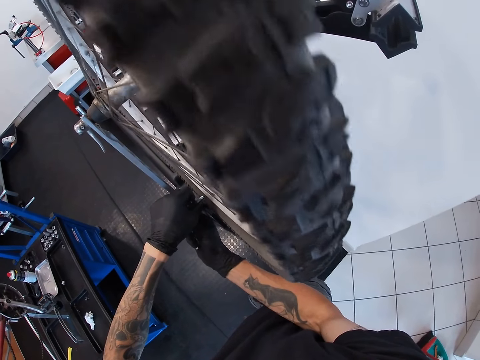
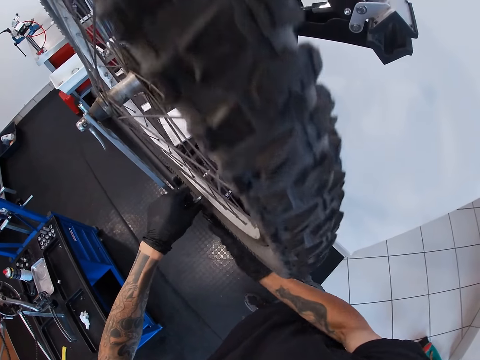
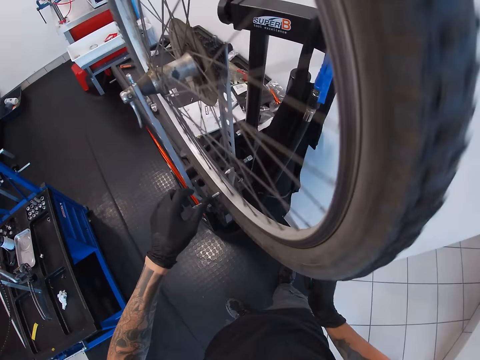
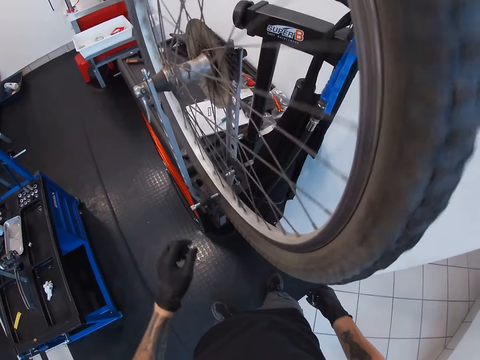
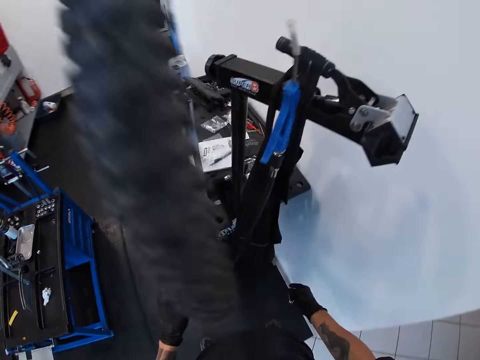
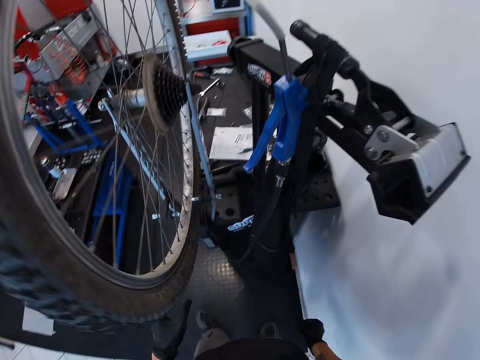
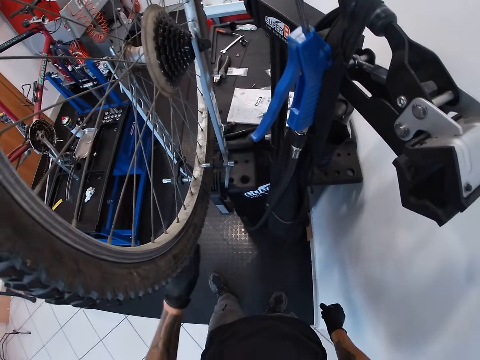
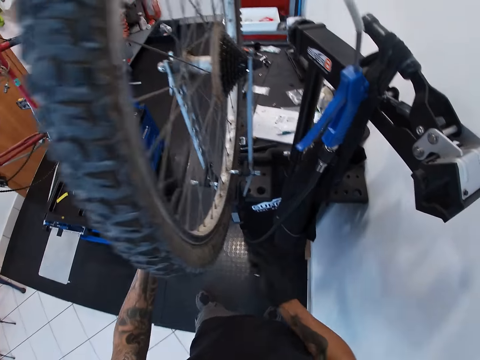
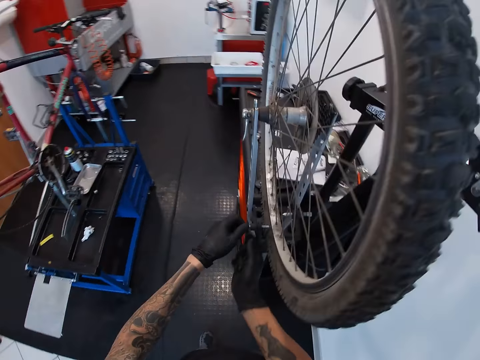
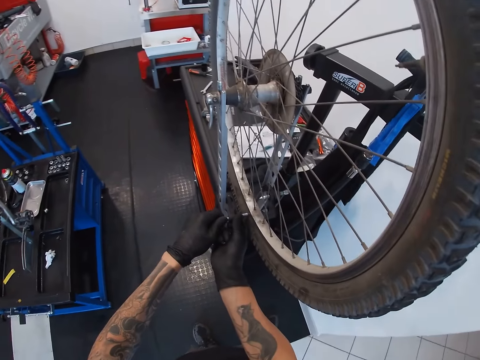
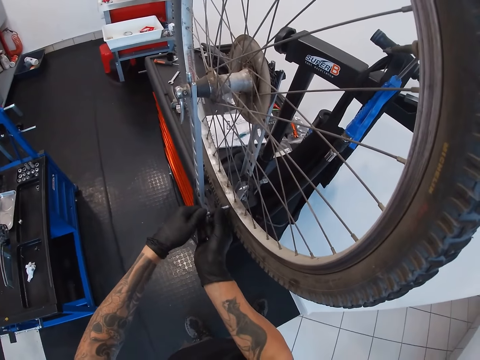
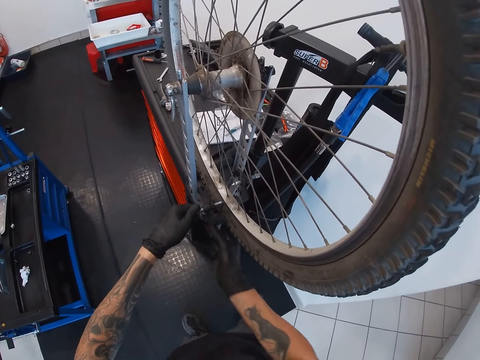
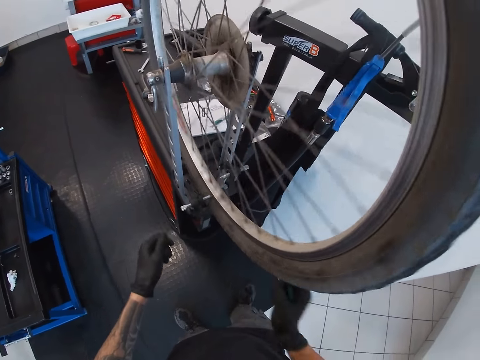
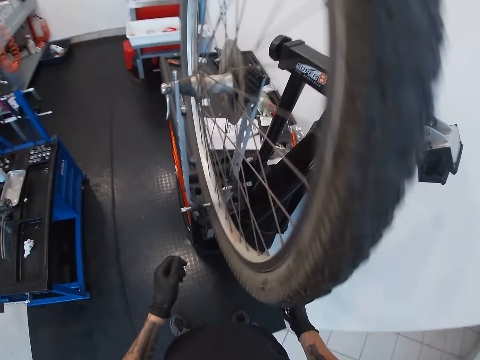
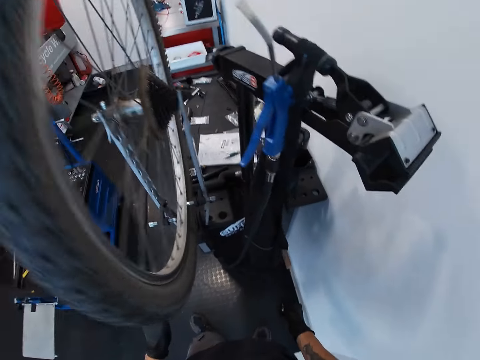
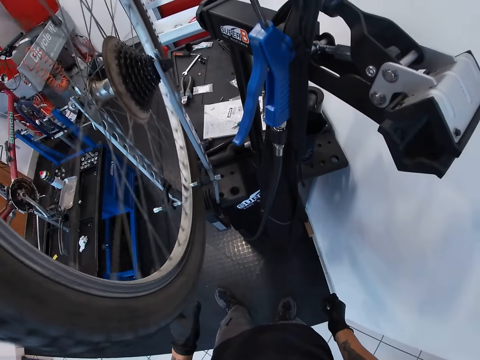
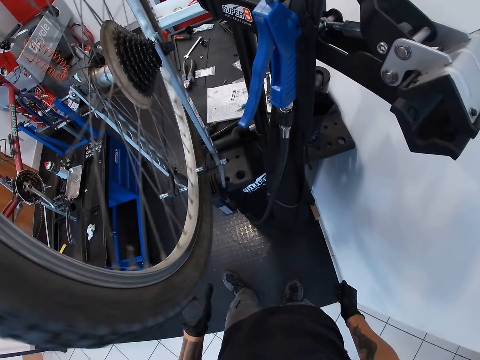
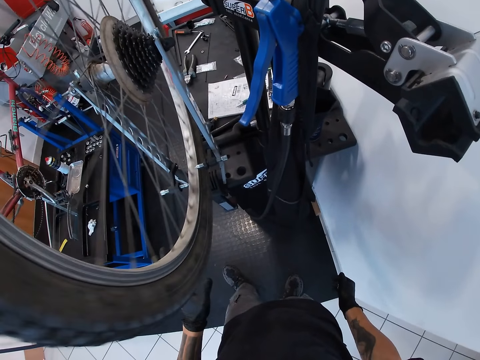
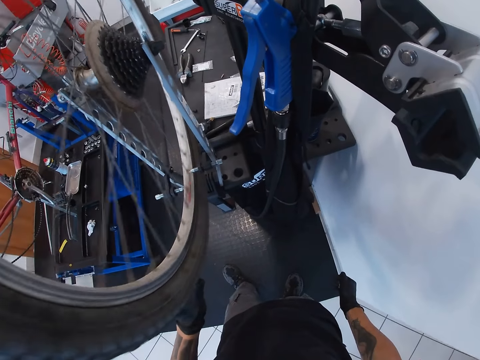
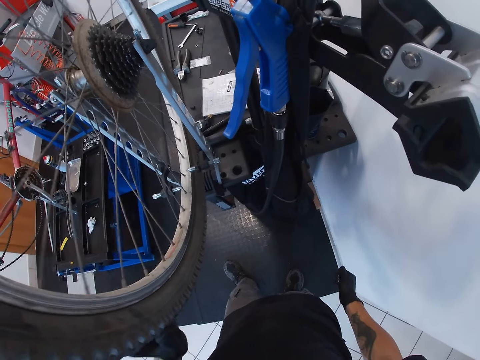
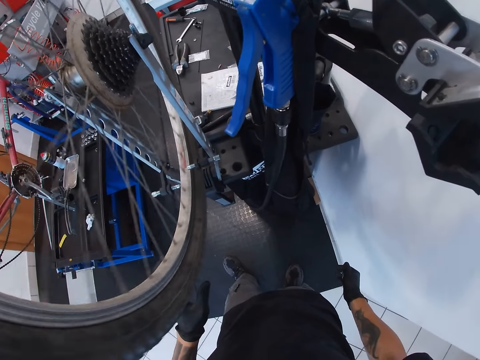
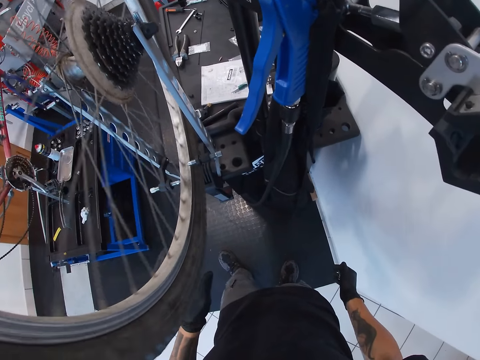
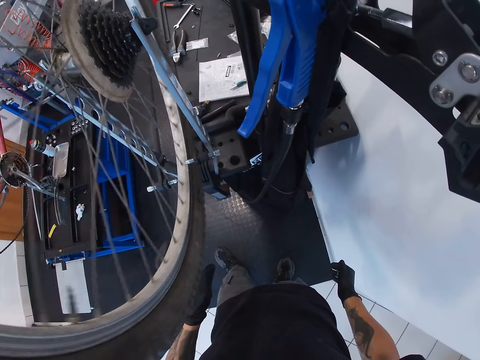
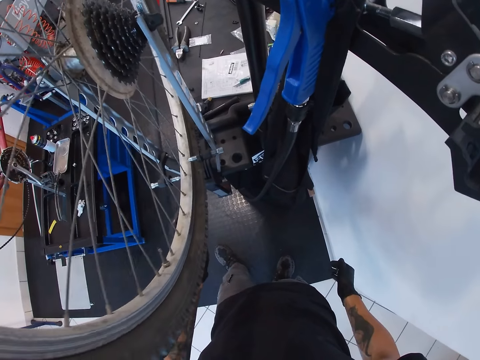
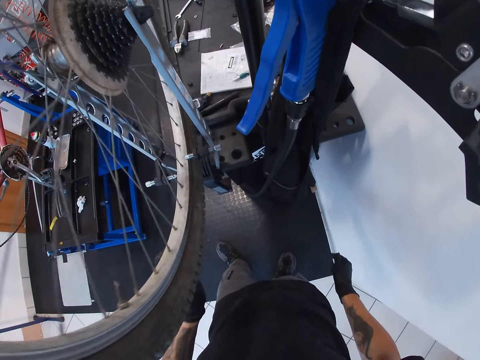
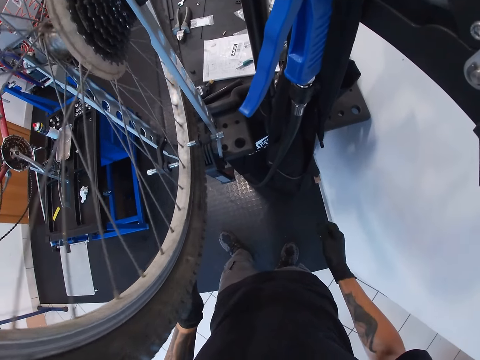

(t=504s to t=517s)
The camera wearer looks around. He adjusts the hook on the wheel truing stand with both hands. He fastens the wheel on the wheel lift. He spins the tyre on the wheel truing stand with his right hand. He fastens the wheel on the wheel lift again. He looks around. He spins the tyre on the wheel truing stand with his left hand.

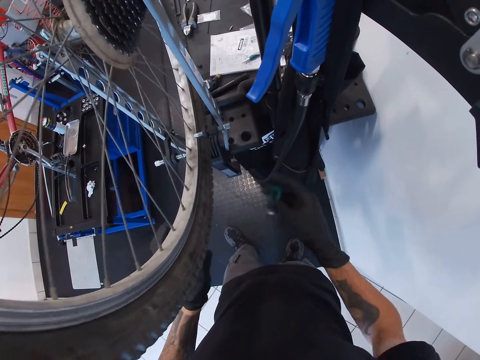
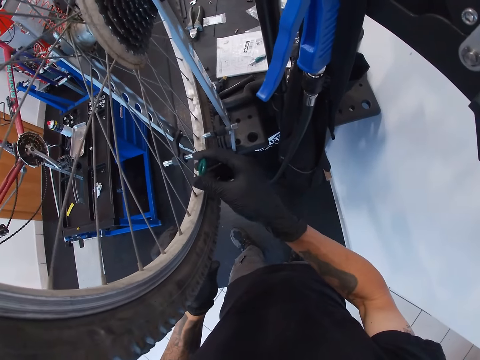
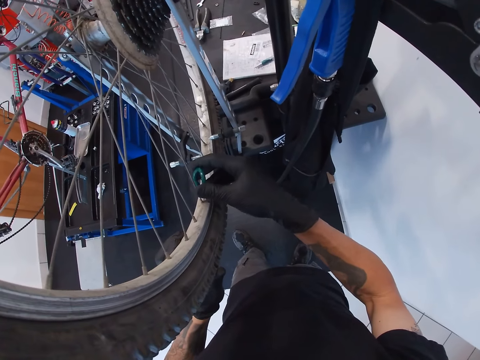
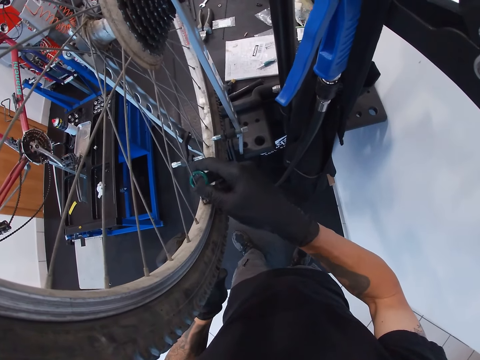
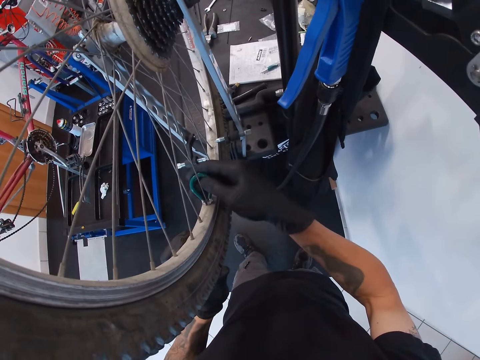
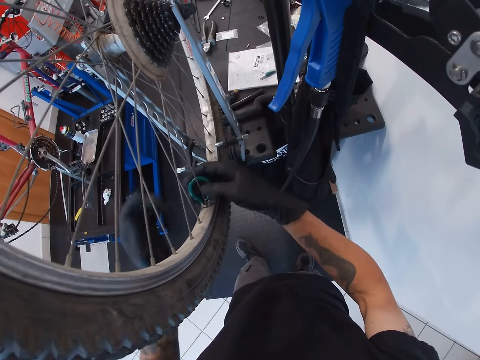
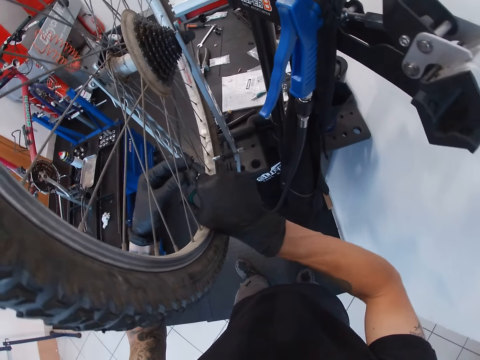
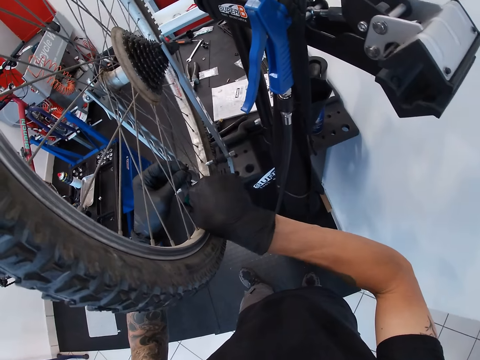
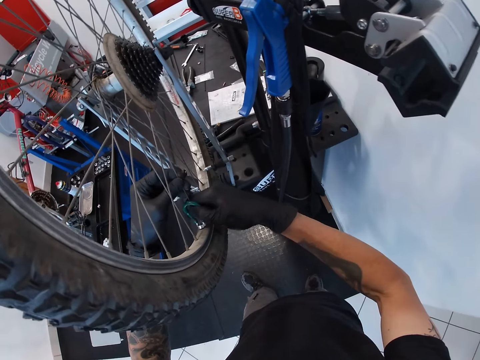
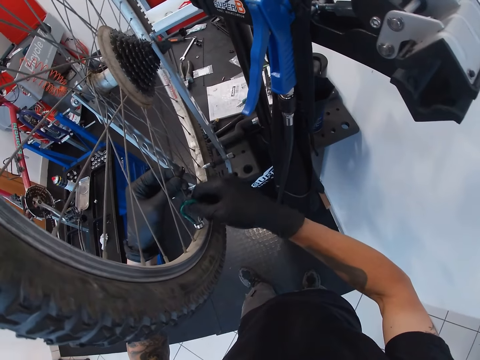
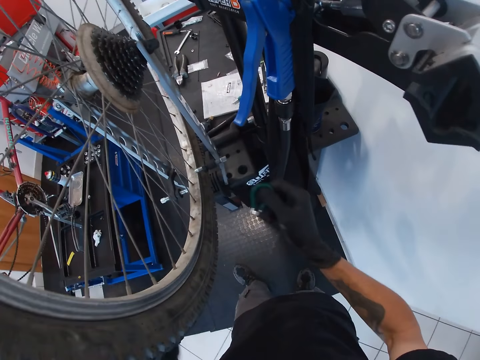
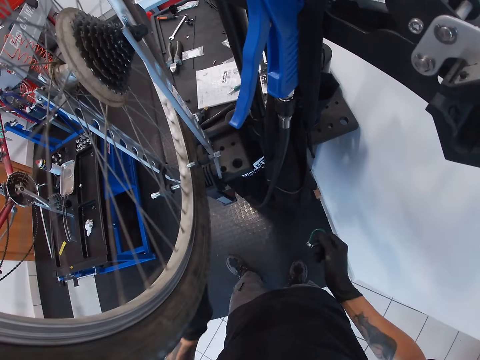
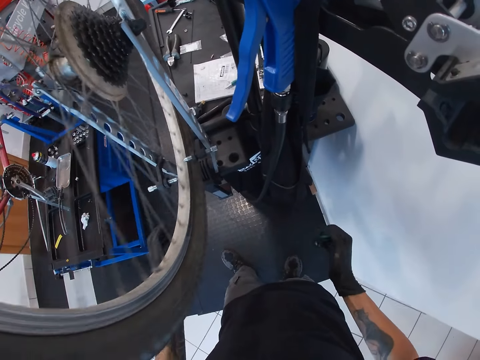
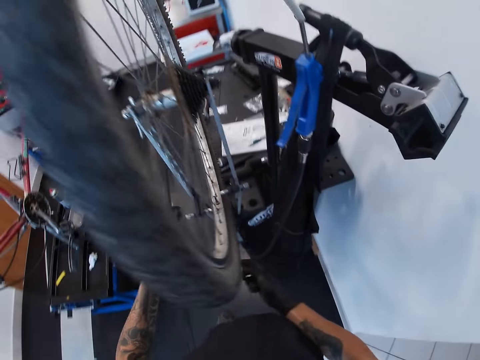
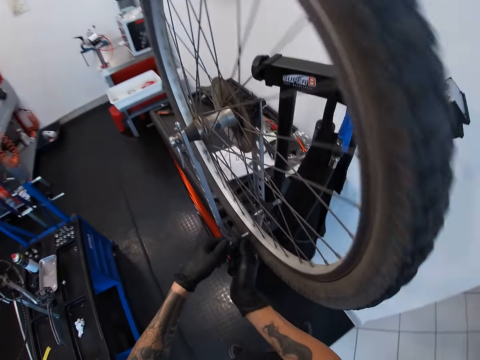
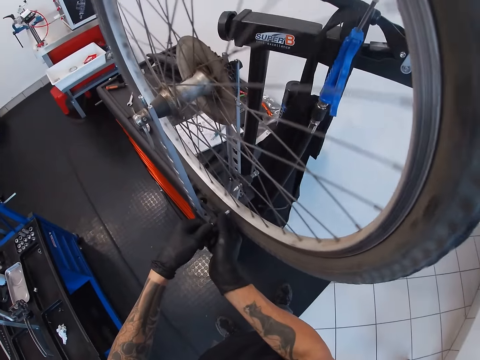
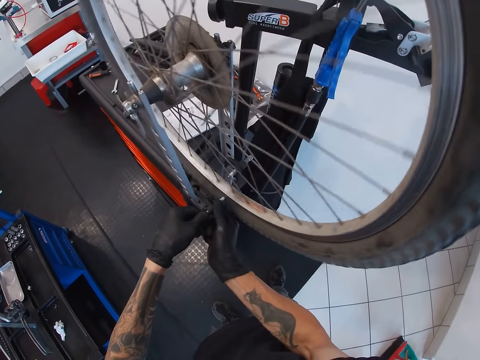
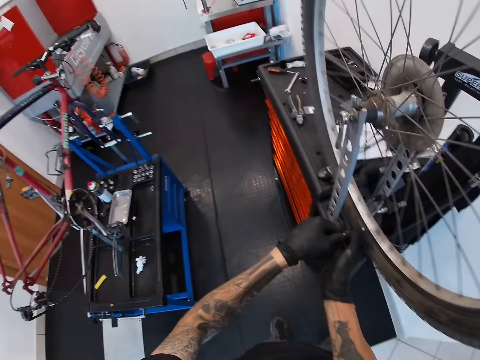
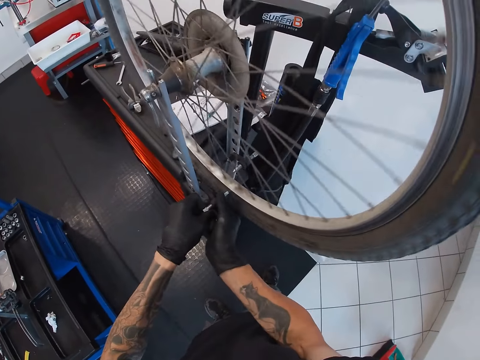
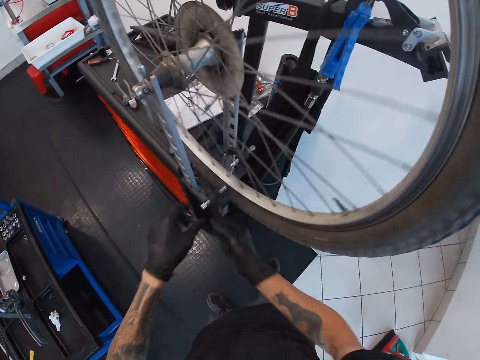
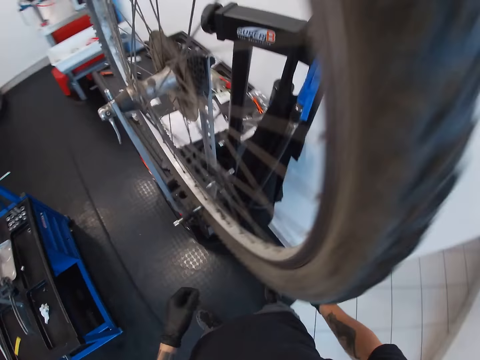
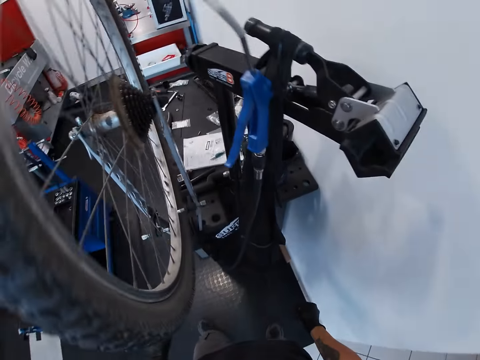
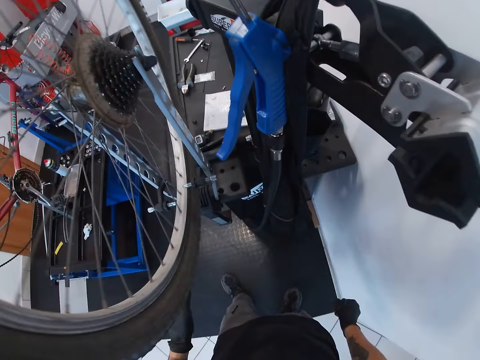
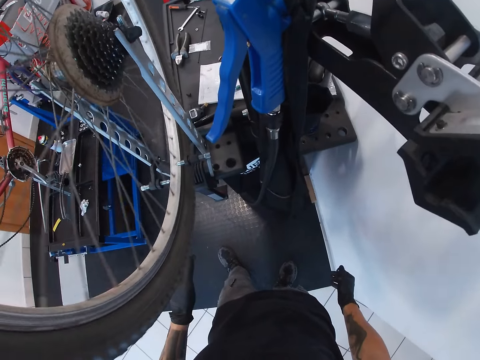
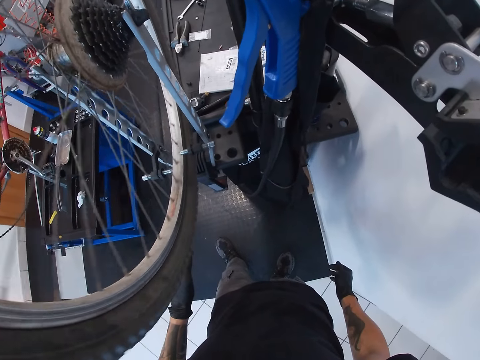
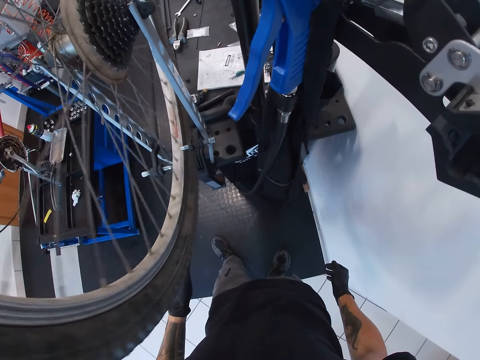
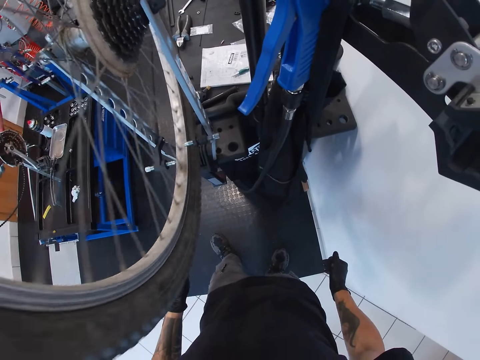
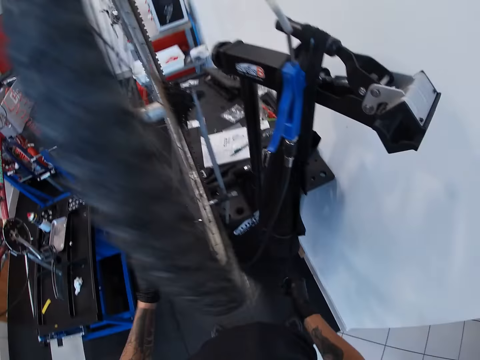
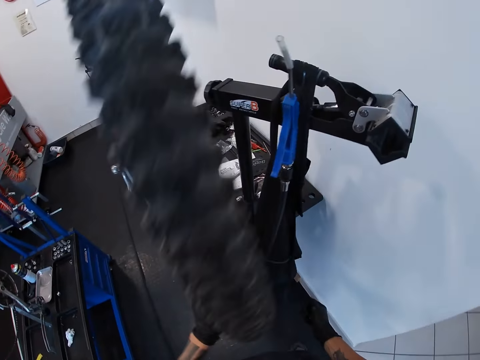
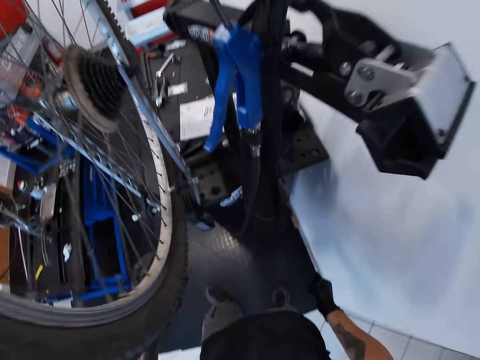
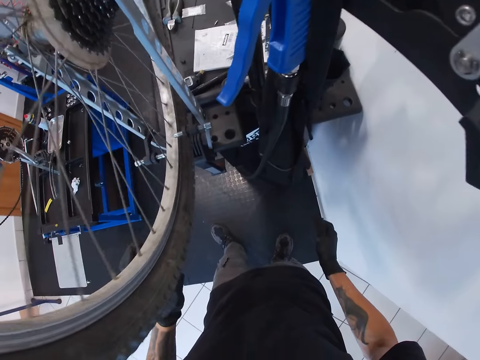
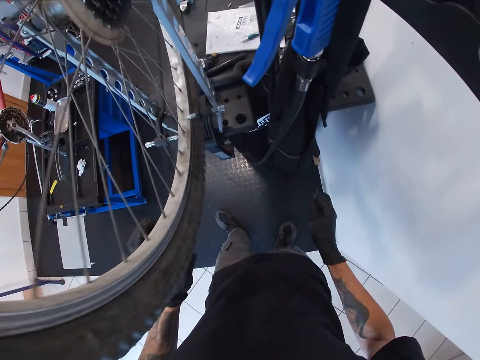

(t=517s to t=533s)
The camera wearer tightens a spoke on the tyre on the wheel truing stand with the wheel truing or wrench in his right hand. He holds the spoke on the tyre on the wheel truing stand with his left hand. He spins the tyre on the wheel truing stand with his left hand. He adjusts the hook on the wheel truing stand with both hands. He fastens the wheel on the truing stand. He looks around. He spins the tyre on the wheel truing stand with his left hand.
